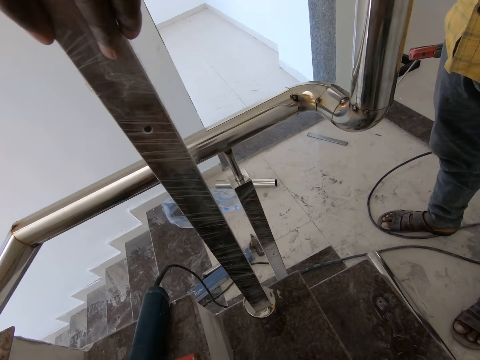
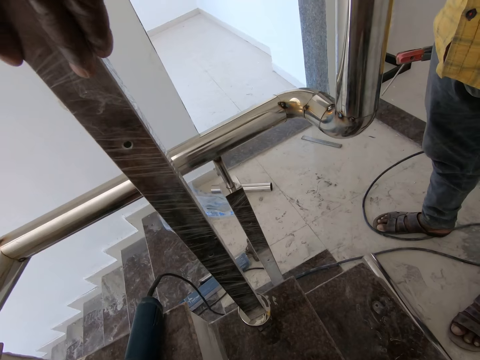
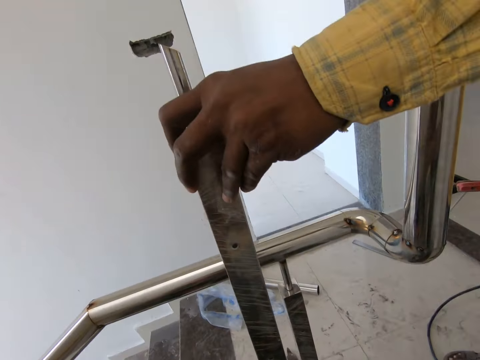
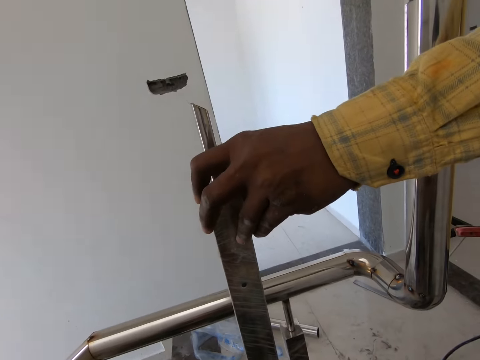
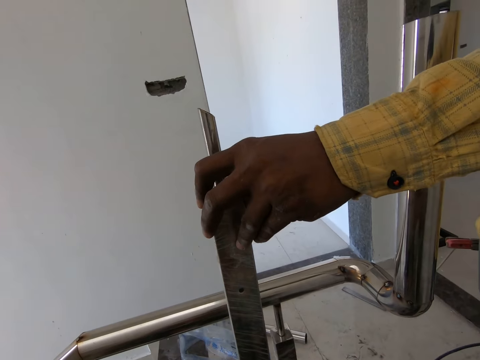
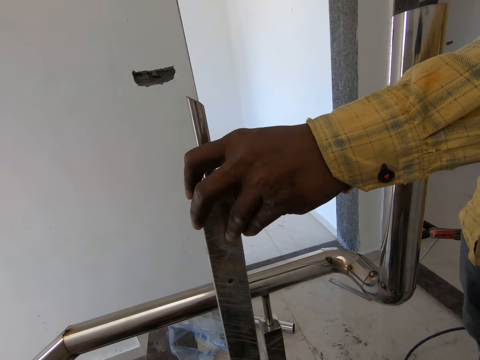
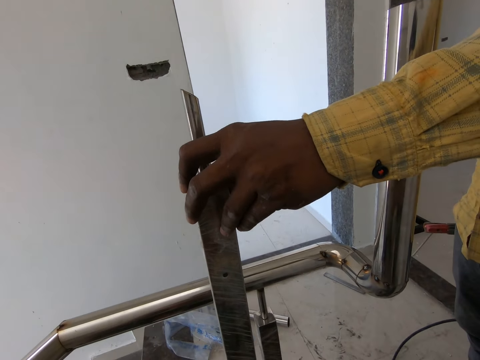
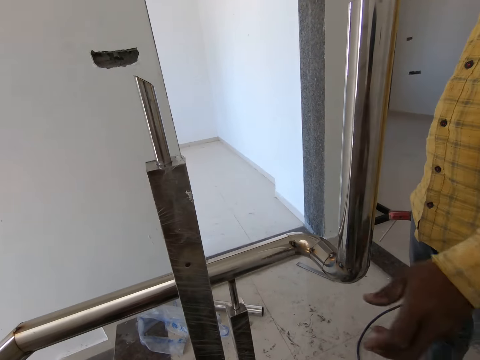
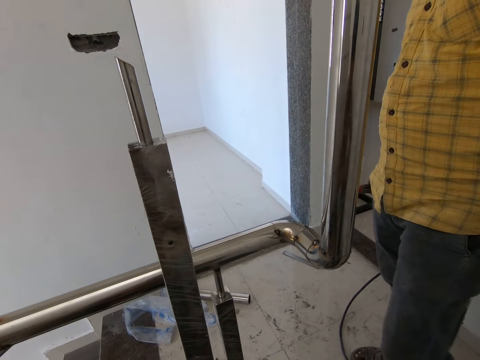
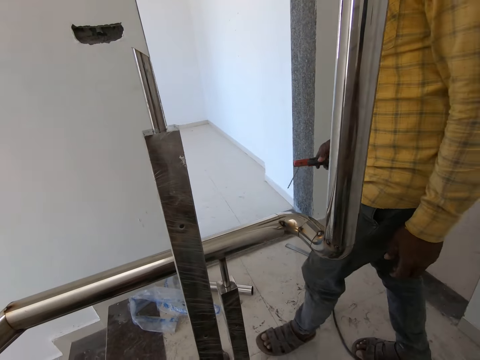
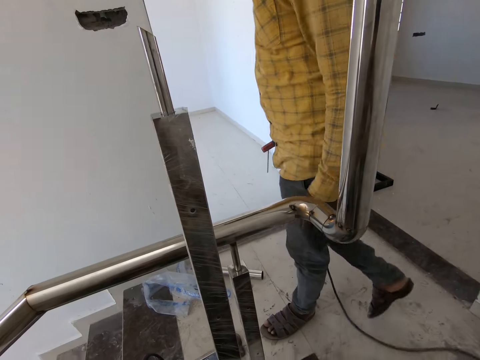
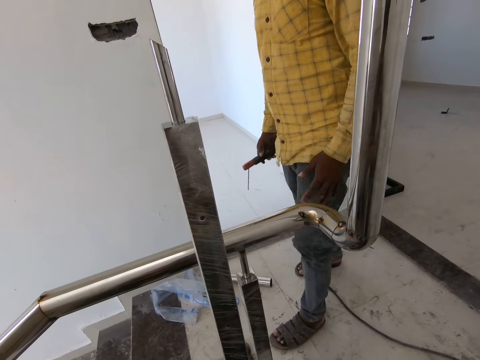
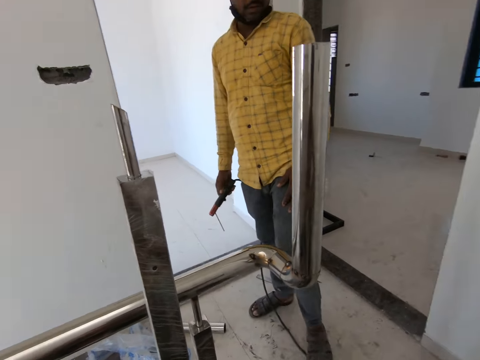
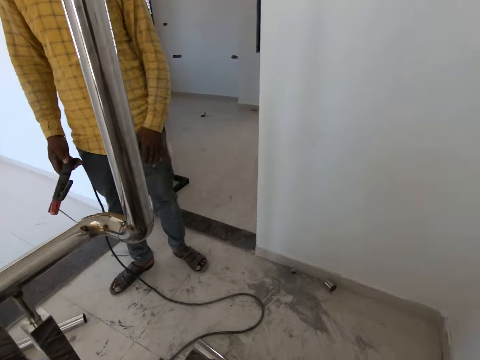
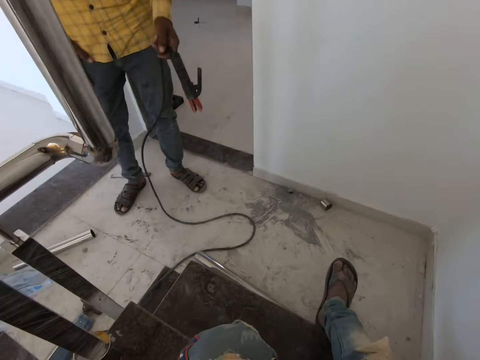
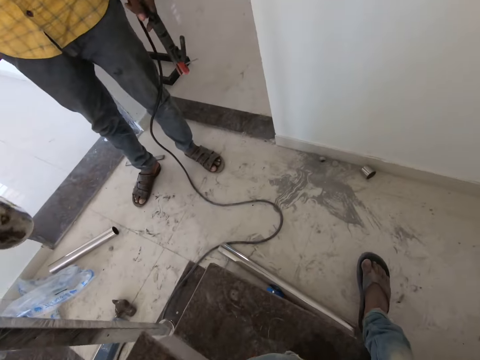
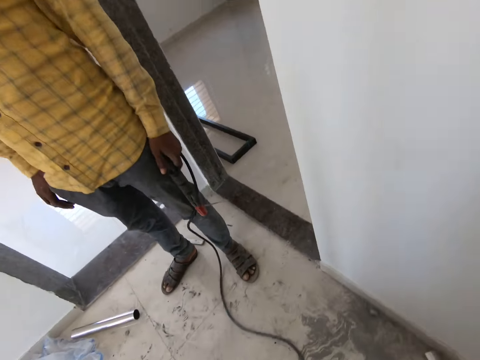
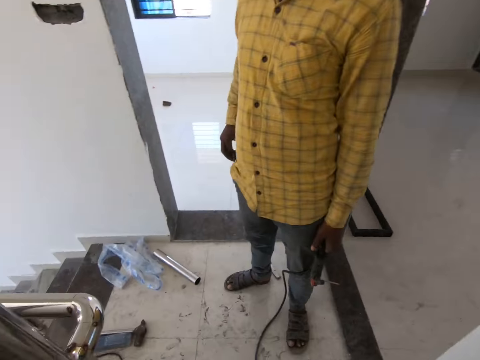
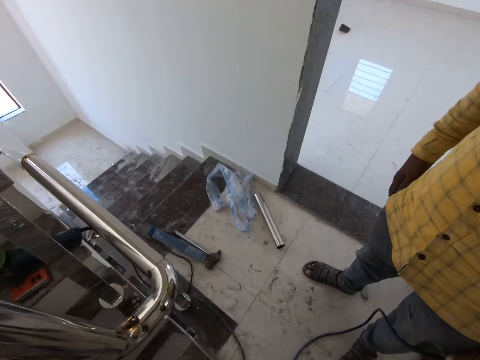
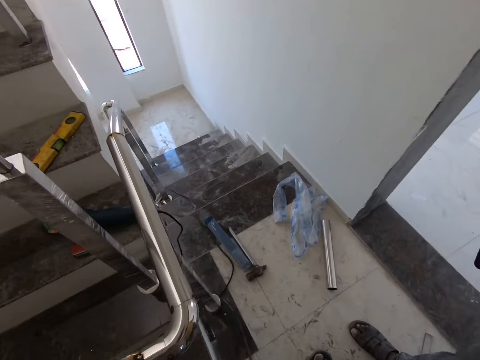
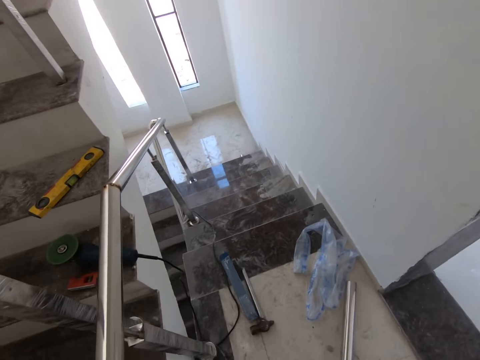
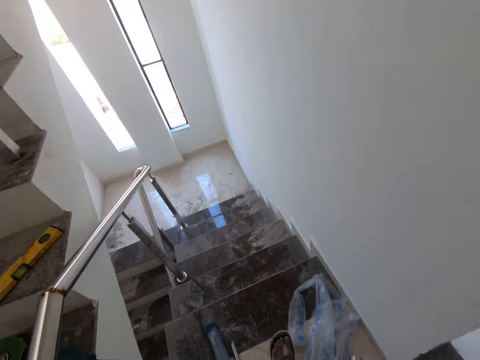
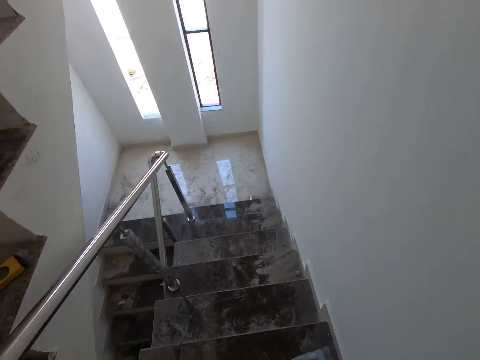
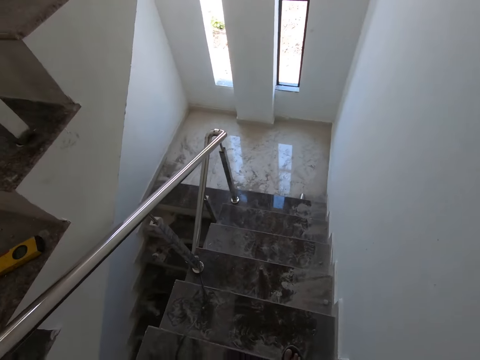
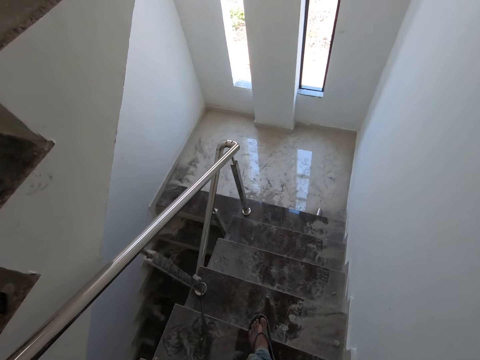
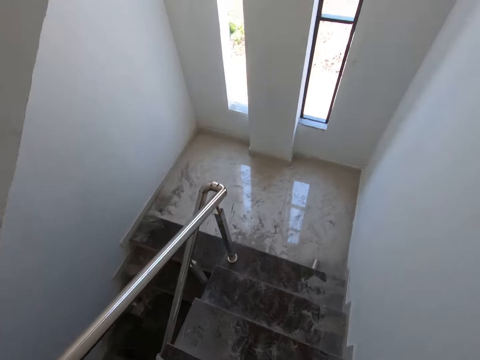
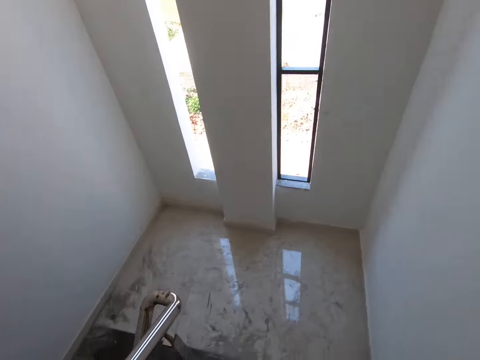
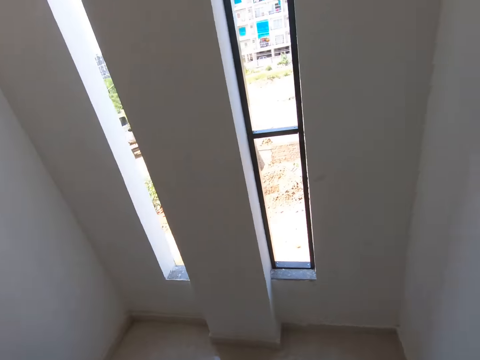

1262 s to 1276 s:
A man moves around the stairs. The camera wearer interacts with the man. They stand up. They walk down the stairs.

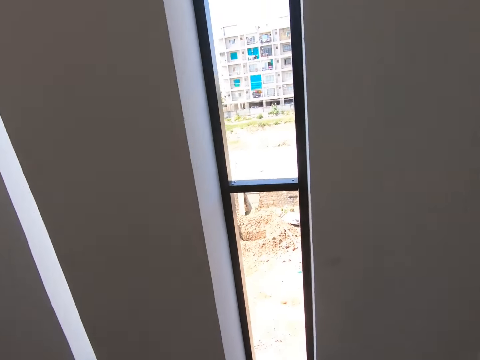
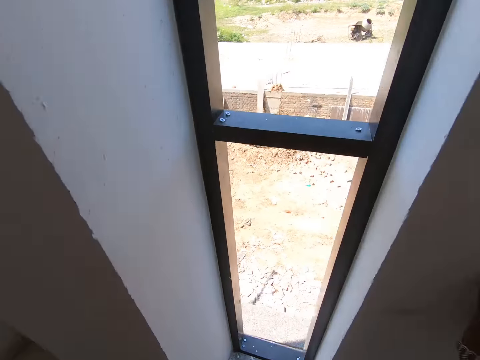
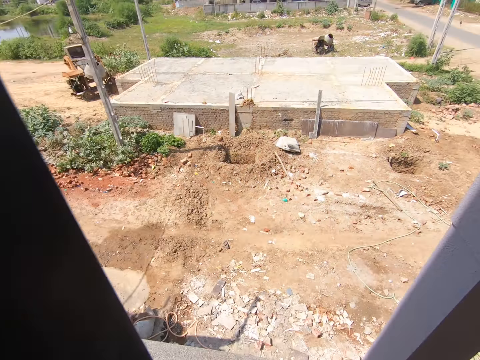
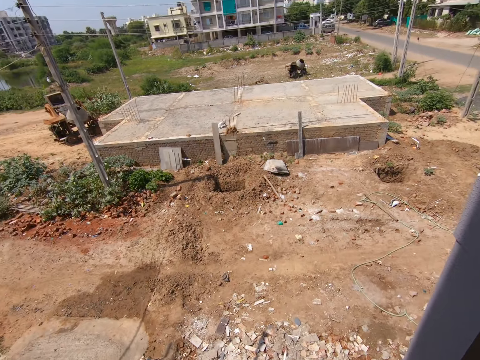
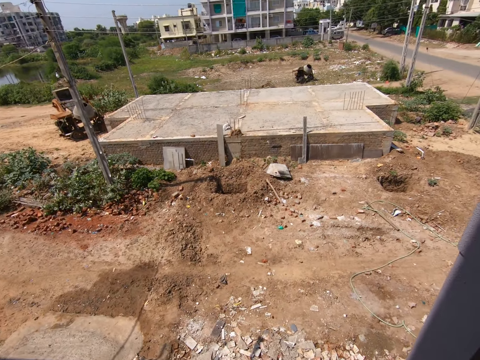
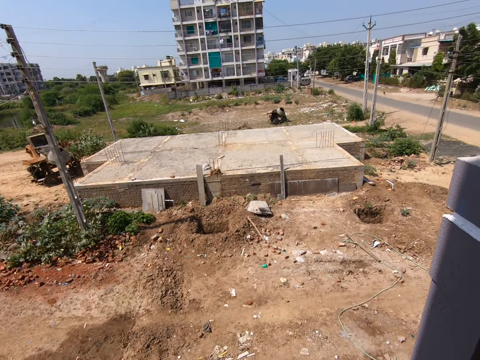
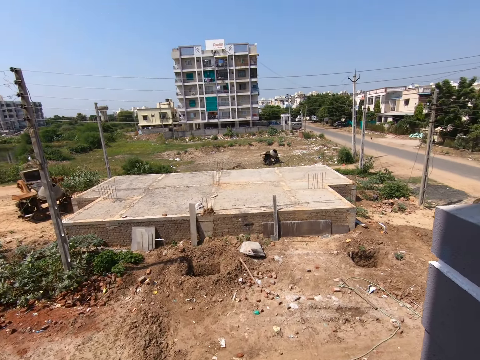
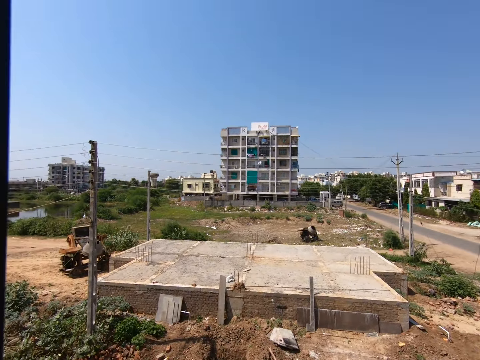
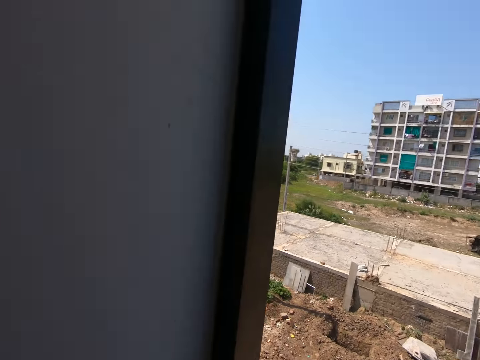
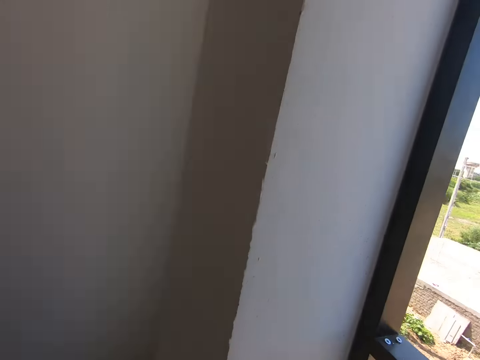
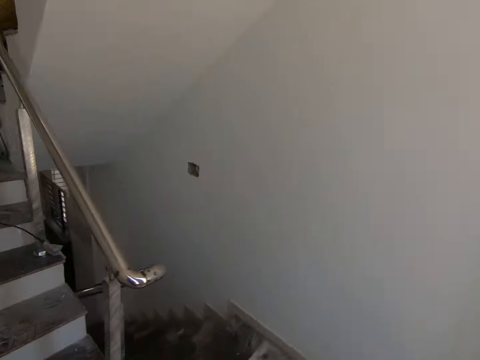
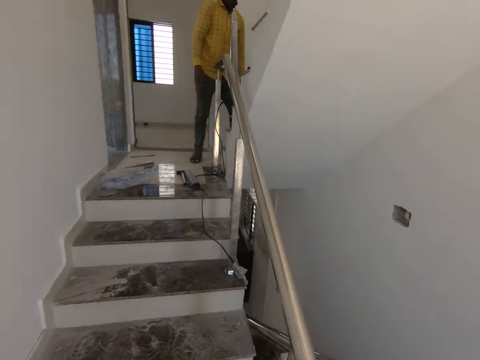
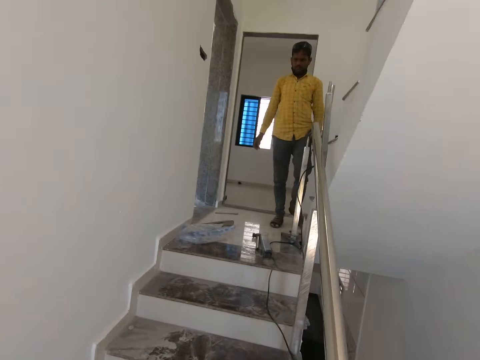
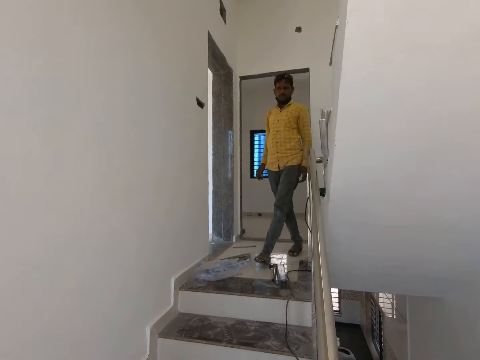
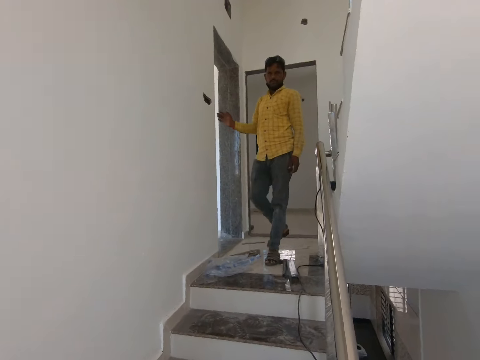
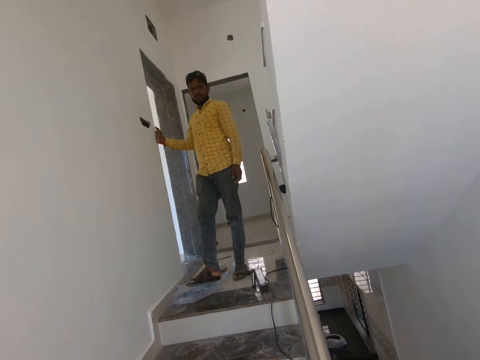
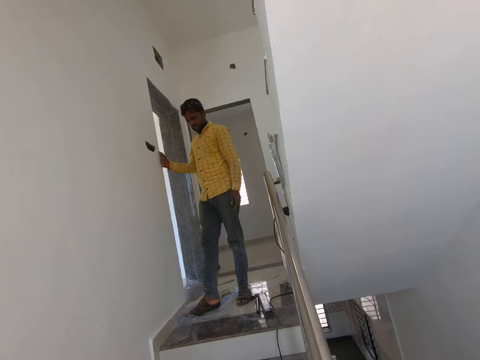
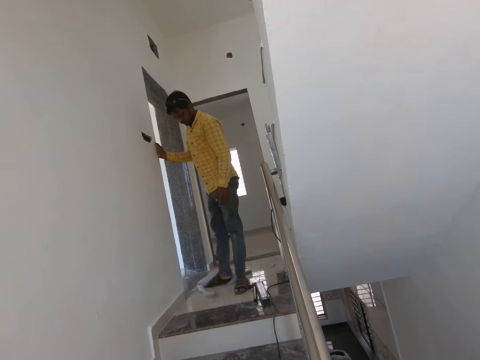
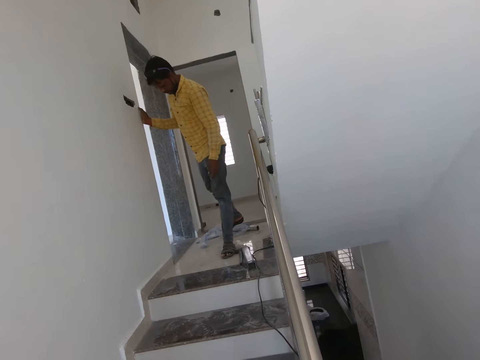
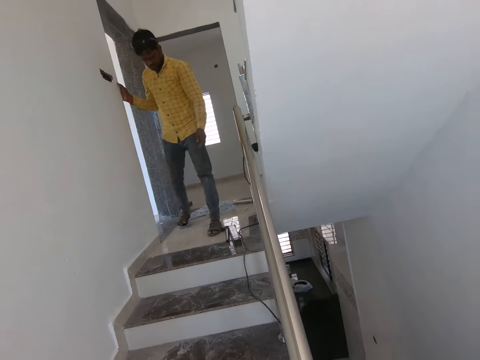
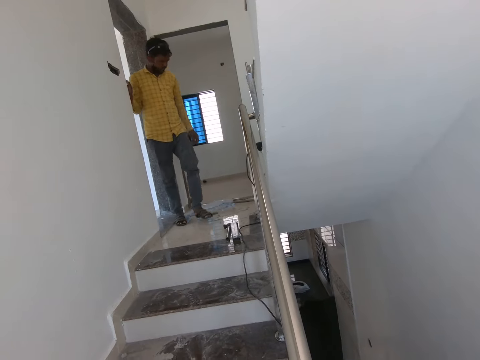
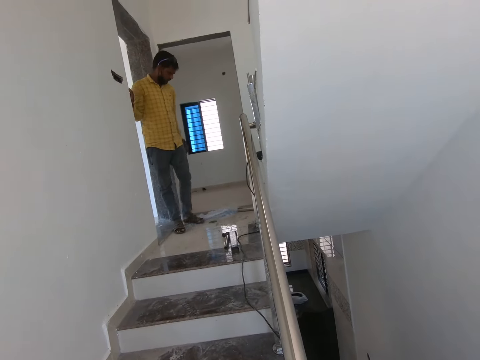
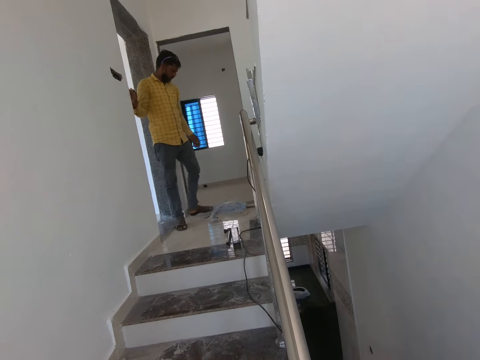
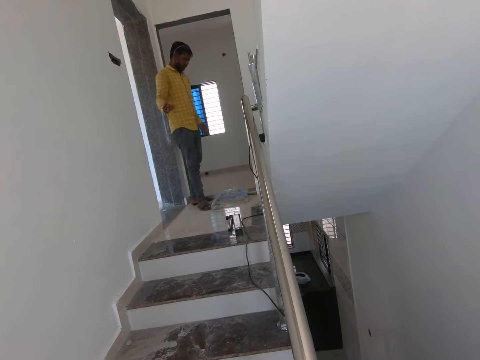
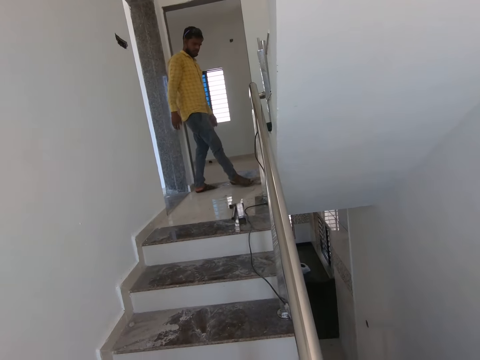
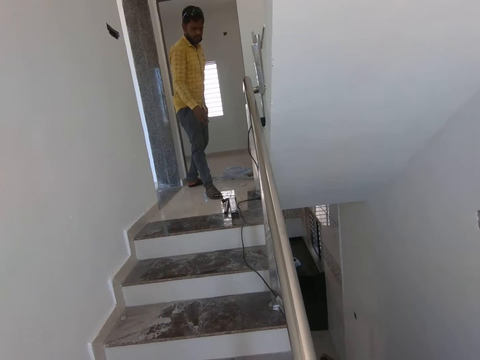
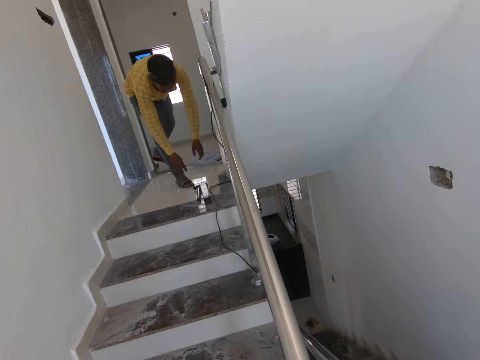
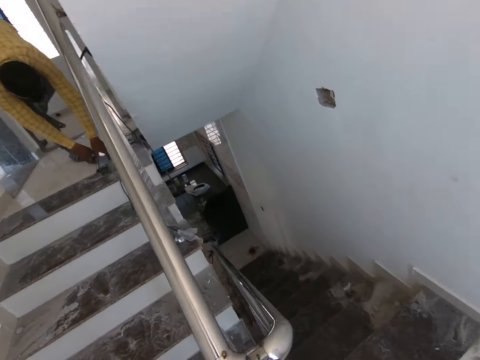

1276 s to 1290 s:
The camera wearer spits out the window. They interact with a man. The man pushes something with his leg.
